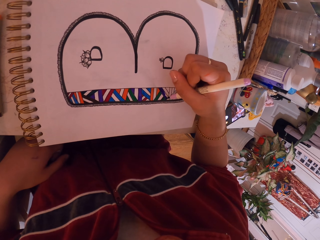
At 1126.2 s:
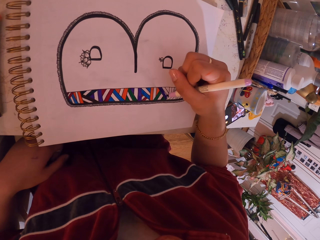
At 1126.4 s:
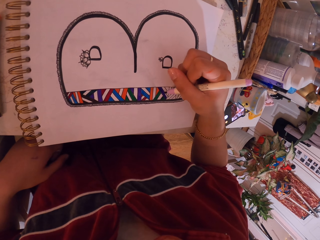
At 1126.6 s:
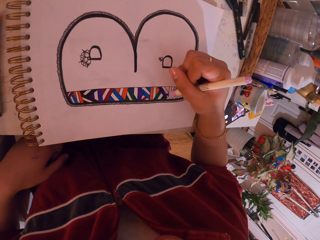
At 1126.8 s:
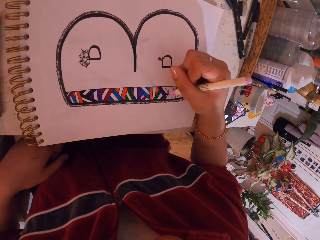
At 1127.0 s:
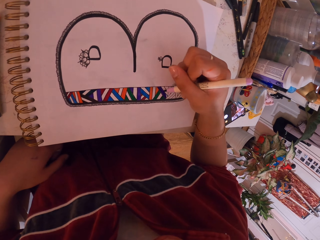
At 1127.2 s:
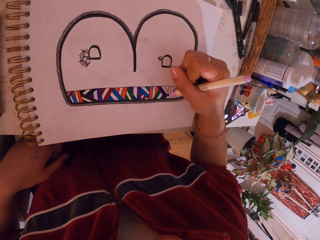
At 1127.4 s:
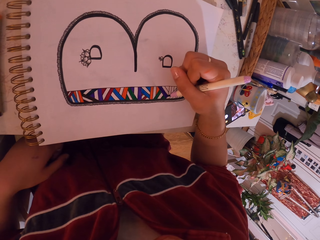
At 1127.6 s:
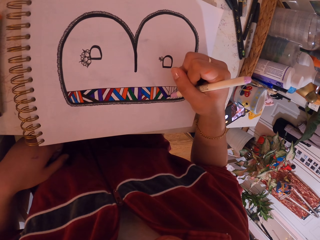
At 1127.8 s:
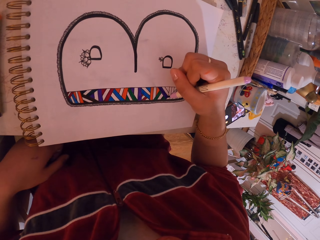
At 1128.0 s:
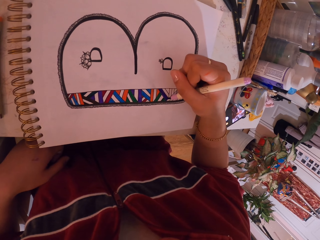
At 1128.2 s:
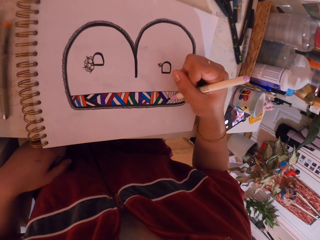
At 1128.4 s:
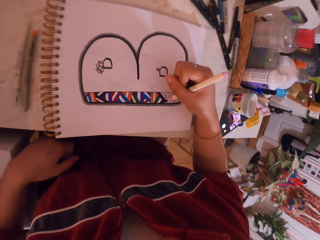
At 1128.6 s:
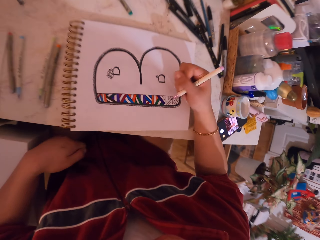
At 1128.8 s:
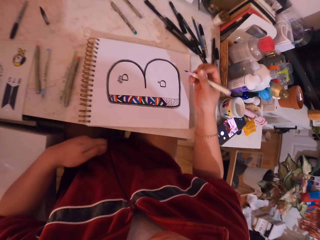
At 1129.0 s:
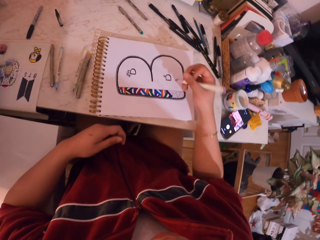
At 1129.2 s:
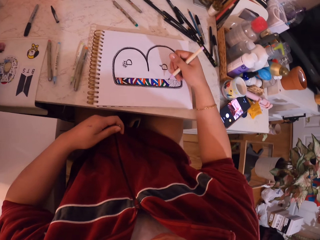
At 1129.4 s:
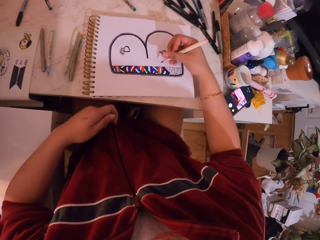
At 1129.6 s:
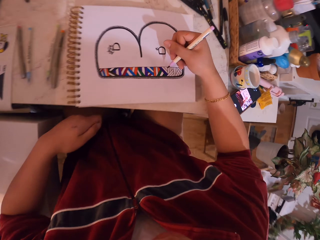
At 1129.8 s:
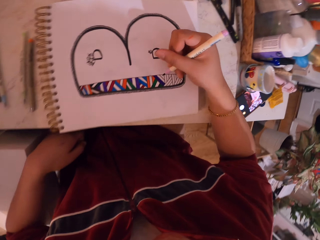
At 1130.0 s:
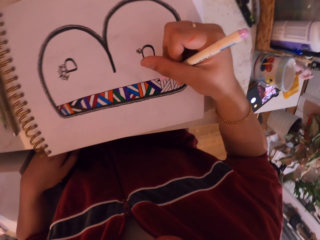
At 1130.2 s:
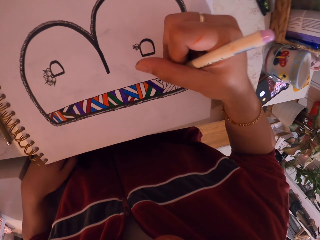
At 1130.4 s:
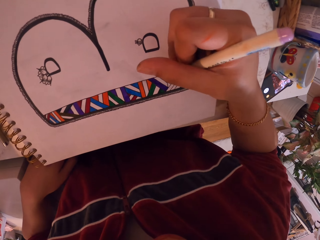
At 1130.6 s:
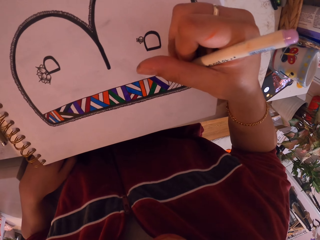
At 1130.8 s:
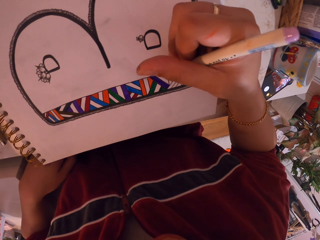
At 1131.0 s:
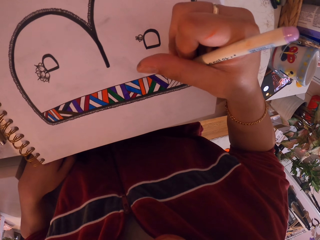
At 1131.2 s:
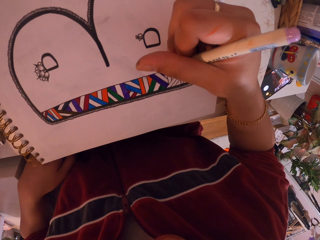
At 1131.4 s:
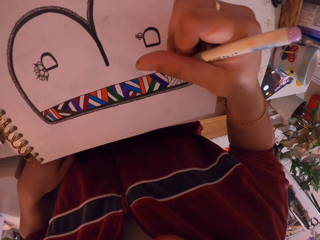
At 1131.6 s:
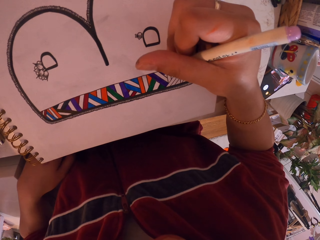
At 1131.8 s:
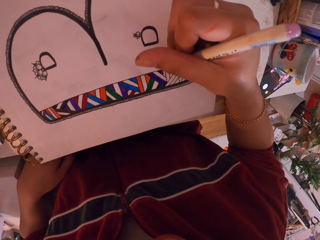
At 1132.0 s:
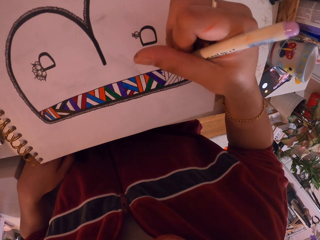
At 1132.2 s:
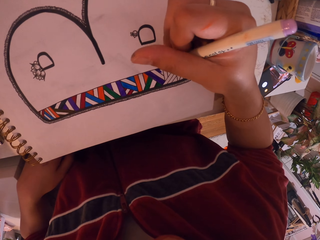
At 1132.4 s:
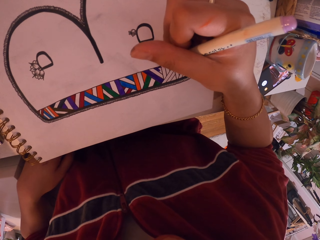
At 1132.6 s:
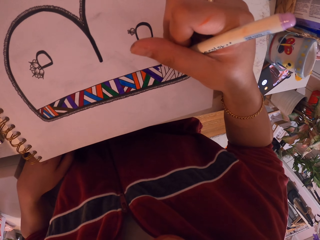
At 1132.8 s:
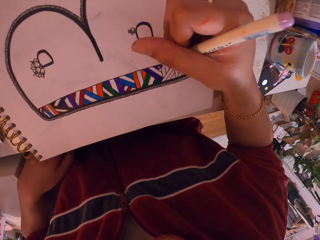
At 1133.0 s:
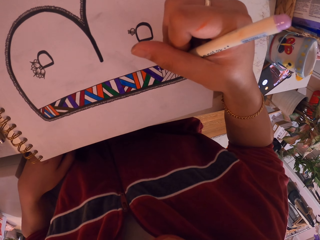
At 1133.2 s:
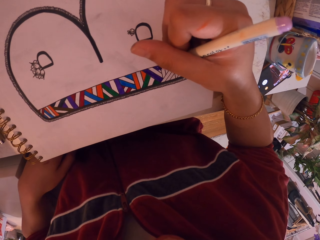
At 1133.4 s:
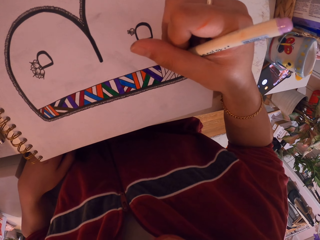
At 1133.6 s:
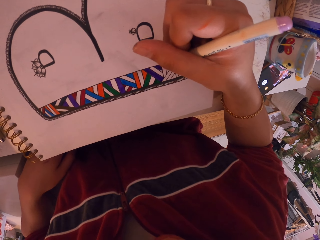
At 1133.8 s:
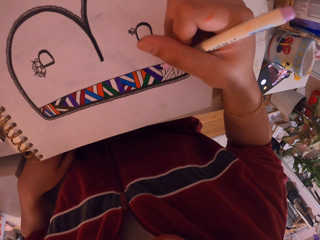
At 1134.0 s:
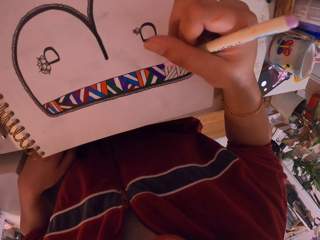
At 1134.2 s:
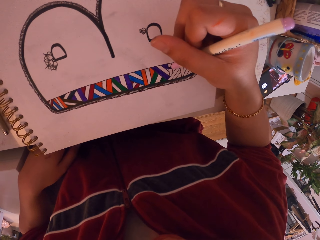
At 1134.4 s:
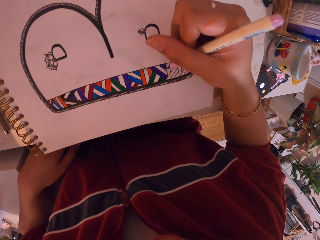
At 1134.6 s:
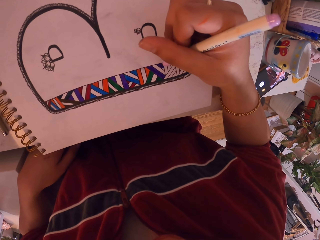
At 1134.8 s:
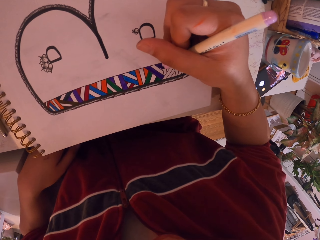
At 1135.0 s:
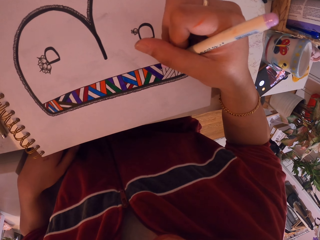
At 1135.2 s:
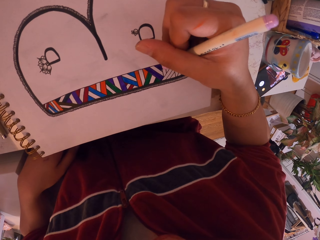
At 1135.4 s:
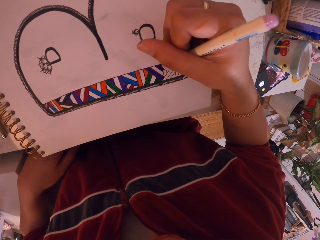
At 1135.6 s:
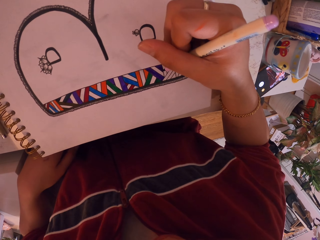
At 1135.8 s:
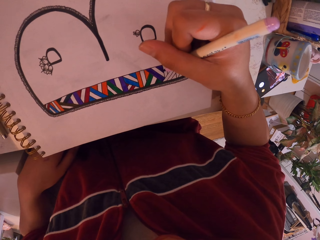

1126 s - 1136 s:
The camera wearer moves the hand. They paint with the pen.

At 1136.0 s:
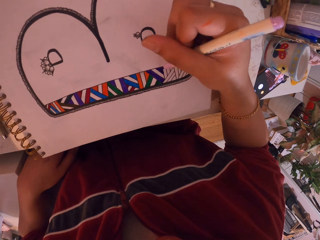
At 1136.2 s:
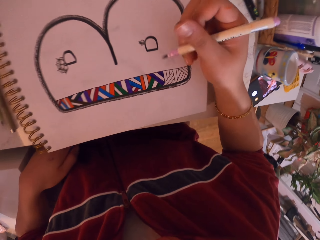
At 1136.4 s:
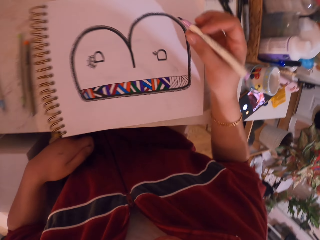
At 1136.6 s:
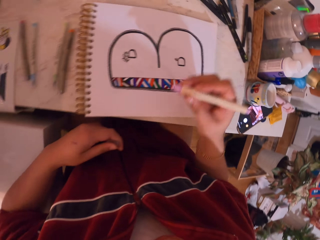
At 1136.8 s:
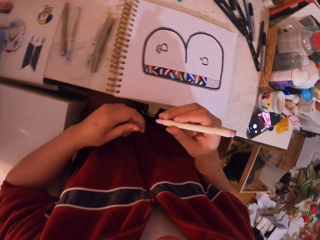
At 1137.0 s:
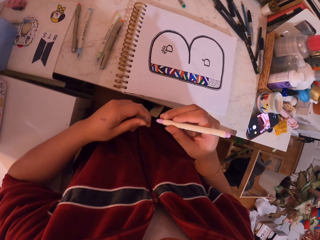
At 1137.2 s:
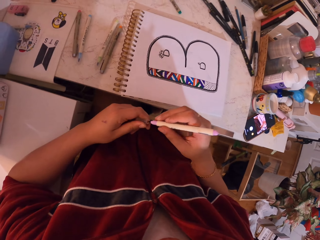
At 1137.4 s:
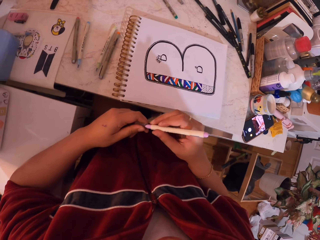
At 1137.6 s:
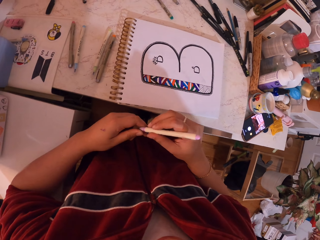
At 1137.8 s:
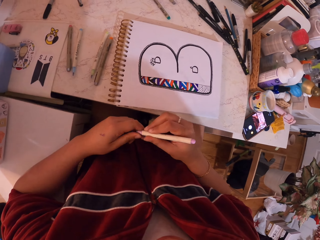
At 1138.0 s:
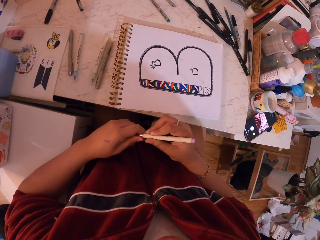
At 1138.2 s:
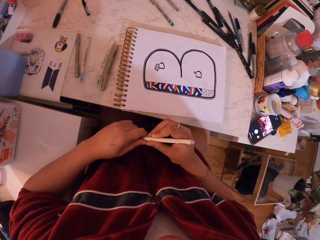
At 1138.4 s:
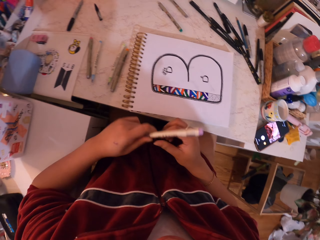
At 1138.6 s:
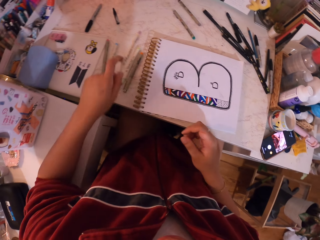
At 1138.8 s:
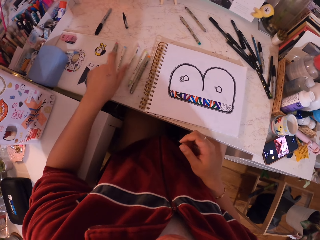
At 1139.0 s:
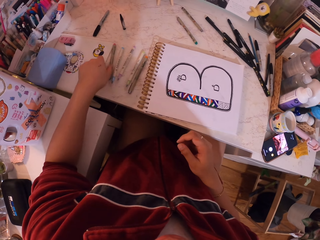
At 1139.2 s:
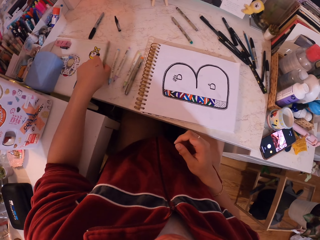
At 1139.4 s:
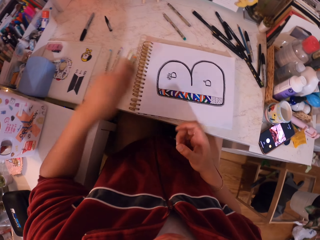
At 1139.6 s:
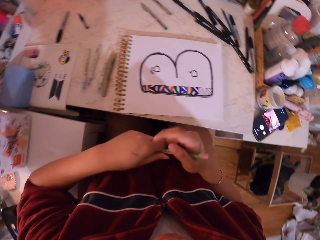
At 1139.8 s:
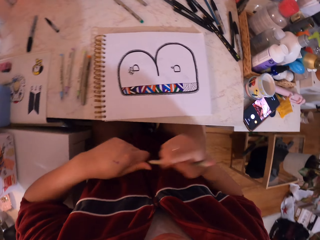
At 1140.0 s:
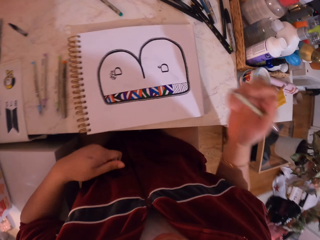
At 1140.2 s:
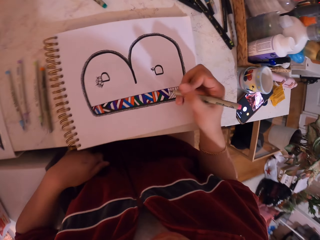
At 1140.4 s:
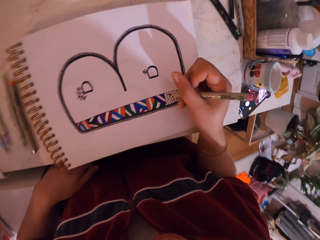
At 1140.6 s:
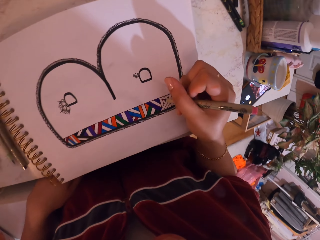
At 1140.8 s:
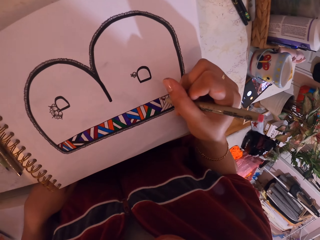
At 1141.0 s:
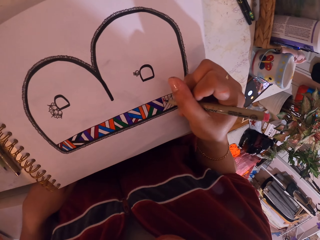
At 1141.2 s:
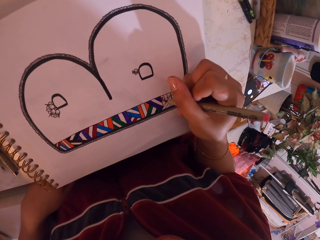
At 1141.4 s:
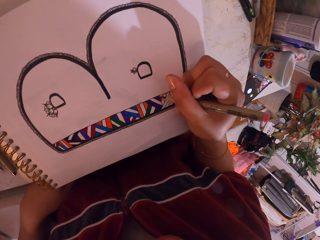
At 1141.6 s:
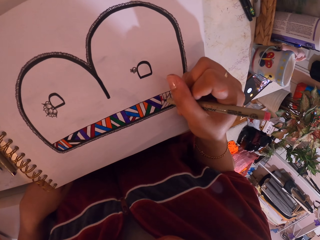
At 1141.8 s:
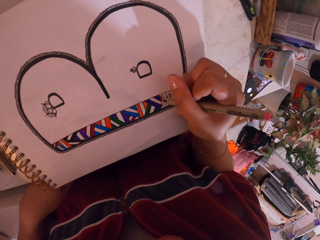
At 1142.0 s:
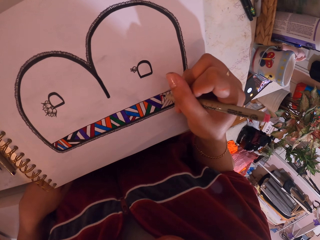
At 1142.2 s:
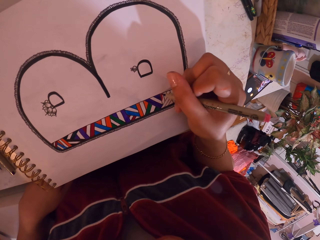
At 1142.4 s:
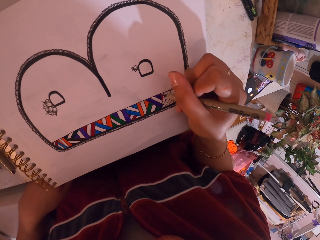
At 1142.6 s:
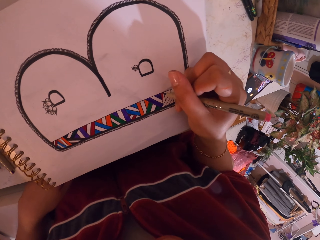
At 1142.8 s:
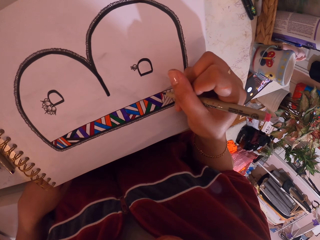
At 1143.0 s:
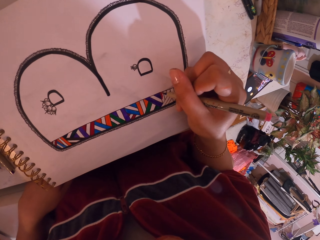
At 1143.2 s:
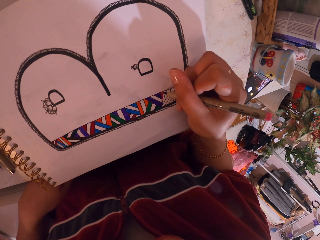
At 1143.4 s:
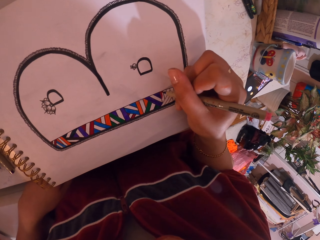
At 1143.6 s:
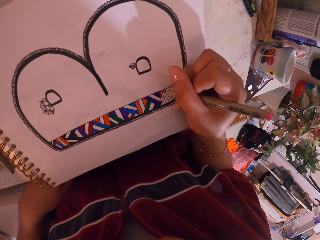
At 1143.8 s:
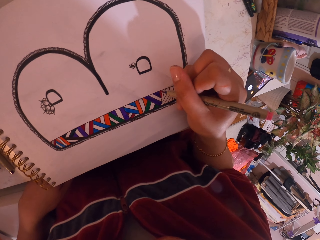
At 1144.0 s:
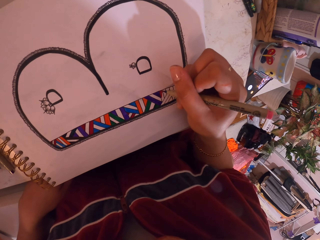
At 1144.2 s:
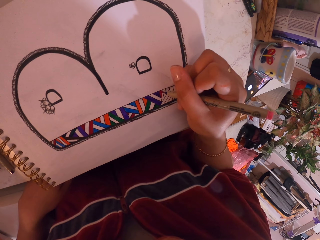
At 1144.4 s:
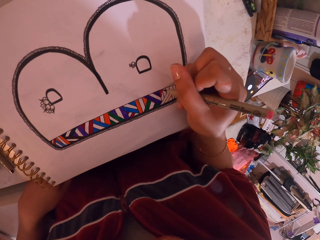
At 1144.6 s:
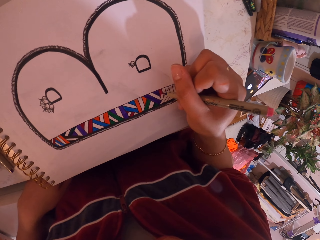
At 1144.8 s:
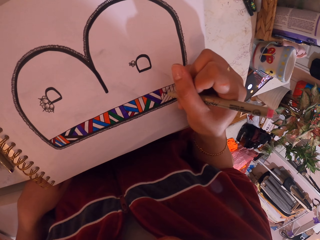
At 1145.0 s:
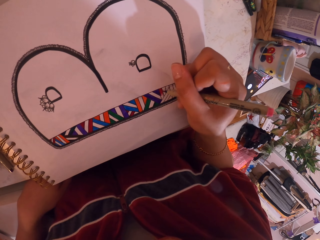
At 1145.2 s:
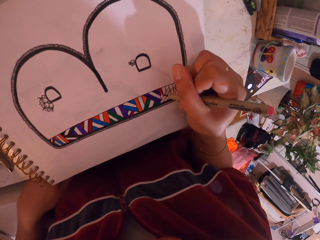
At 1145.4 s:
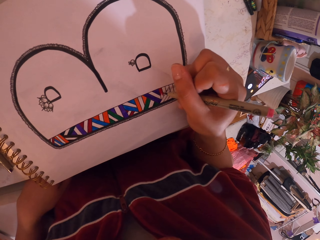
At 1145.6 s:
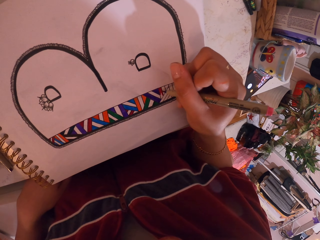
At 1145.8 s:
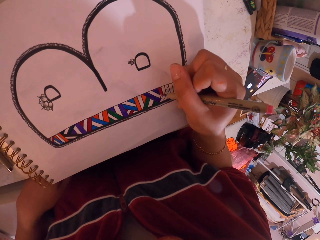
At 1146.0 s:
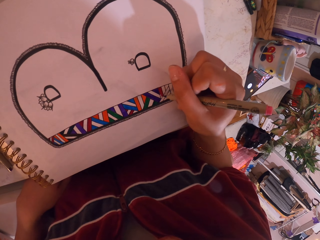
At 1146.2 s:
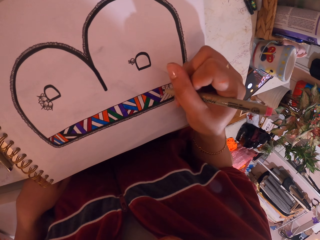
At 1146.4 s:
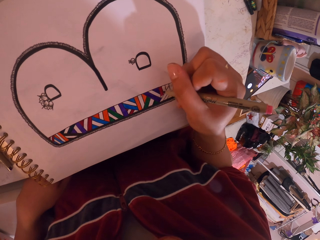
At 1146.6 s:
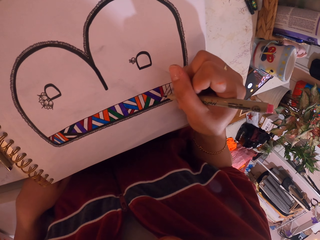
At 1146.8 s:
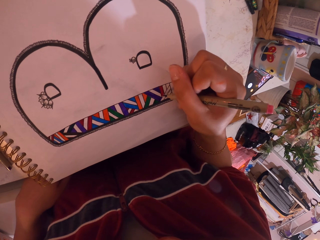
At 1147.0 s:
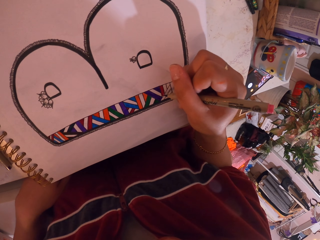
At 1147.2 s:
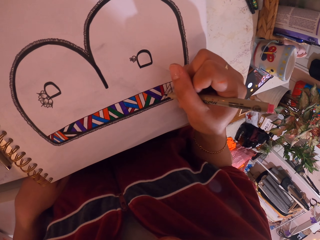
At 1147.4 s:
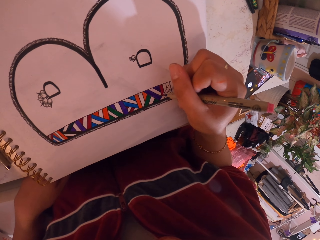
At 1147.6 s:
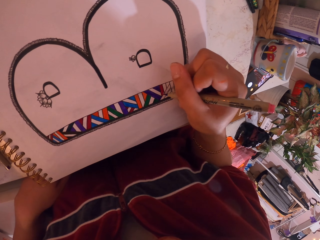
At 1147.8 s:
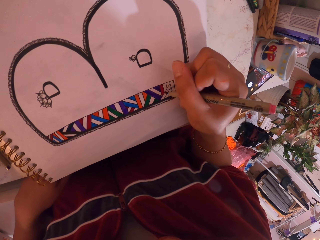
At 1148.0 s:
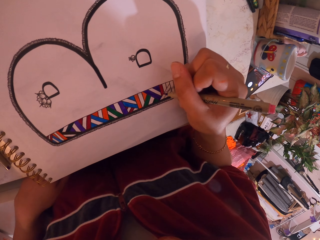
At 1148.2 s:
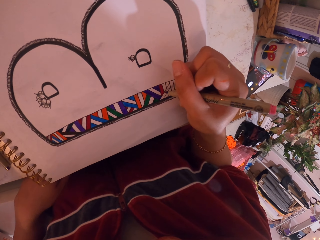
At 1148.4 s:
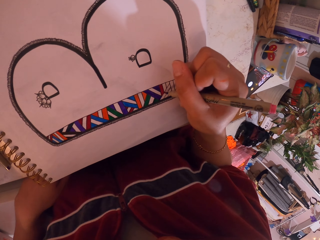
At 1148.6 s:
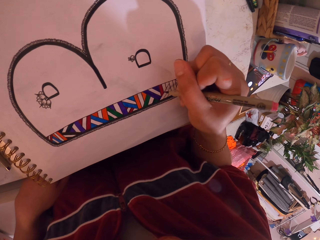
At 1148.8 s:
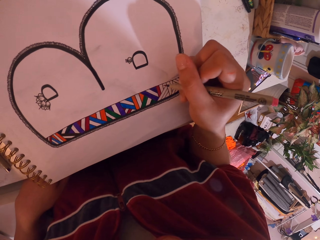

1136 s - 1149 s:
The camera wearer puts the lid on the pen. They put the pen on the table. They pick up the pen. They remove the lid from the pen. They paint with the pen.
